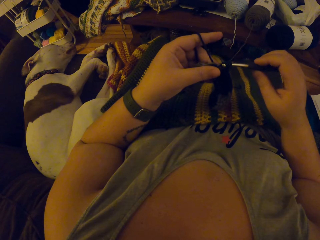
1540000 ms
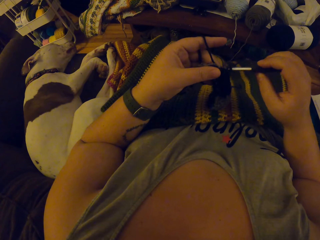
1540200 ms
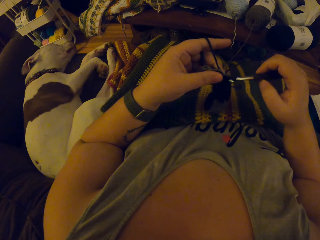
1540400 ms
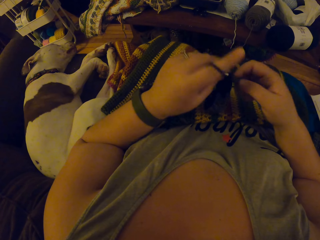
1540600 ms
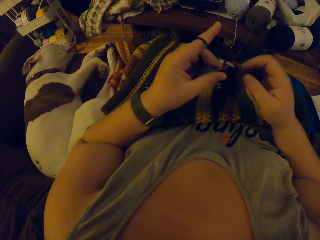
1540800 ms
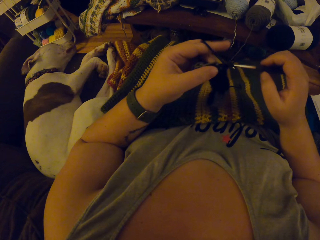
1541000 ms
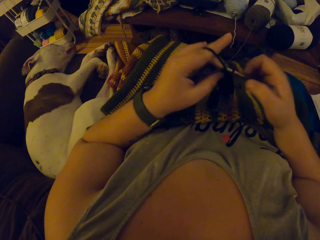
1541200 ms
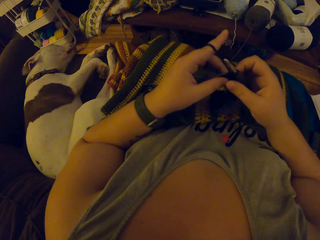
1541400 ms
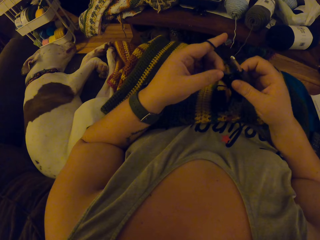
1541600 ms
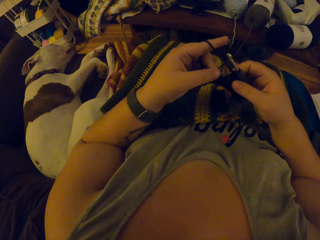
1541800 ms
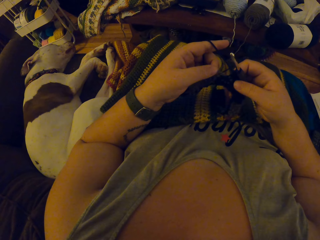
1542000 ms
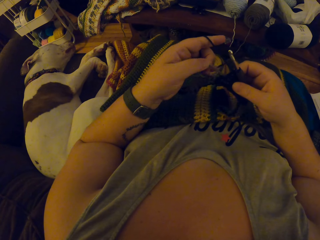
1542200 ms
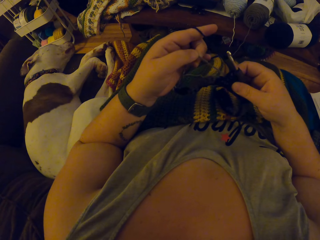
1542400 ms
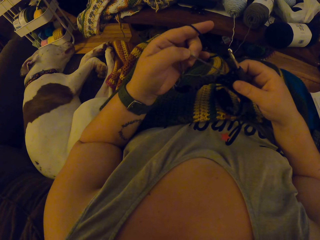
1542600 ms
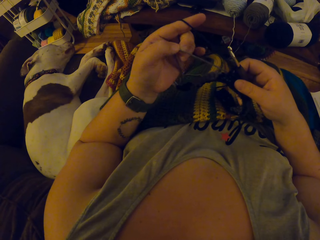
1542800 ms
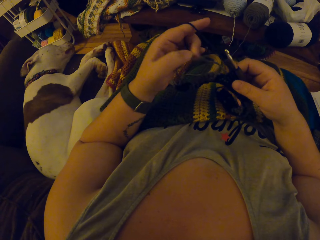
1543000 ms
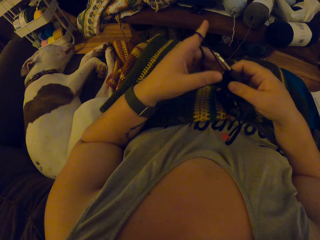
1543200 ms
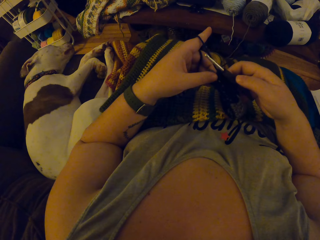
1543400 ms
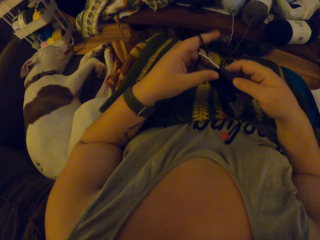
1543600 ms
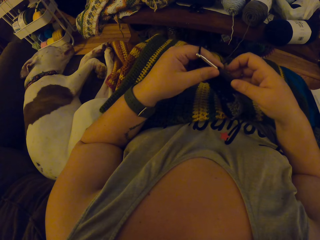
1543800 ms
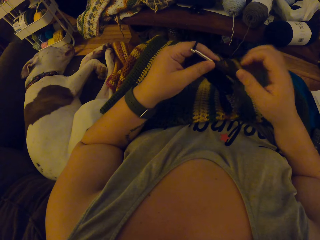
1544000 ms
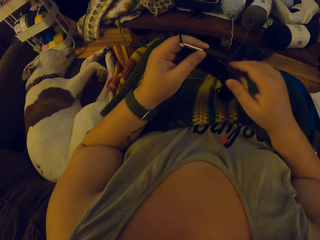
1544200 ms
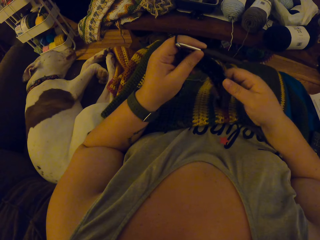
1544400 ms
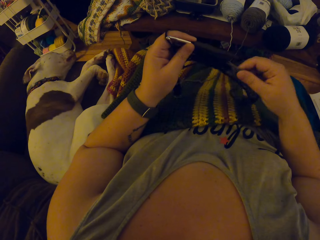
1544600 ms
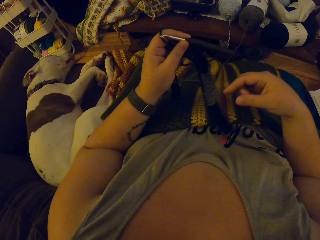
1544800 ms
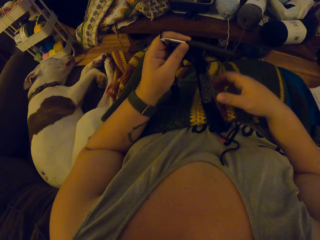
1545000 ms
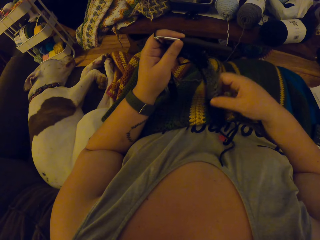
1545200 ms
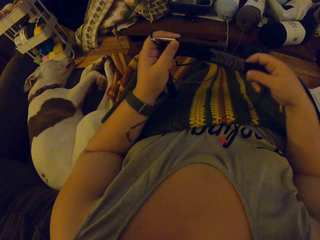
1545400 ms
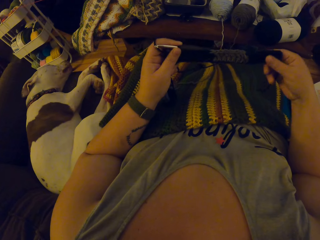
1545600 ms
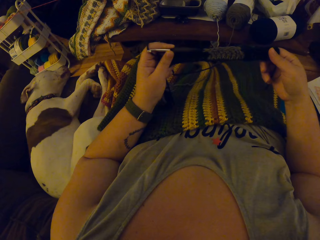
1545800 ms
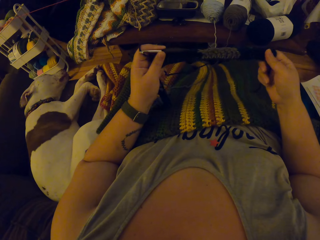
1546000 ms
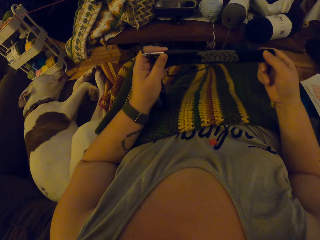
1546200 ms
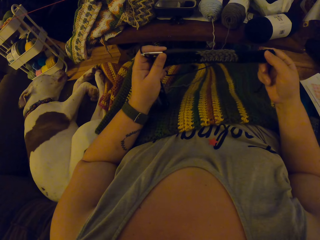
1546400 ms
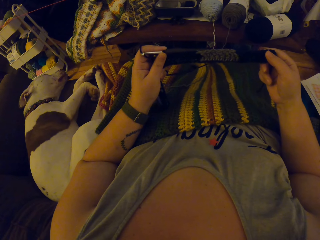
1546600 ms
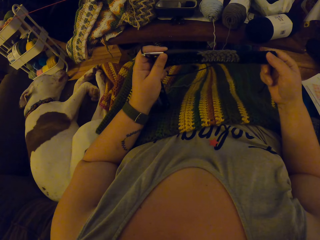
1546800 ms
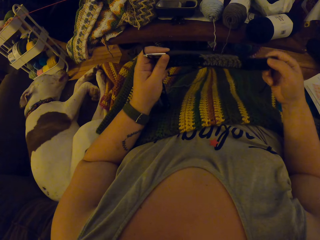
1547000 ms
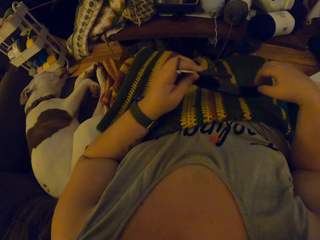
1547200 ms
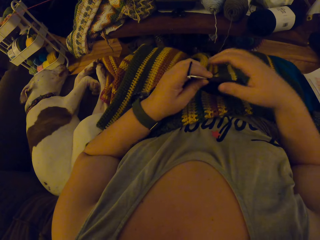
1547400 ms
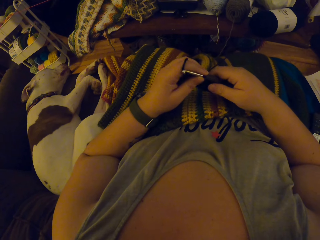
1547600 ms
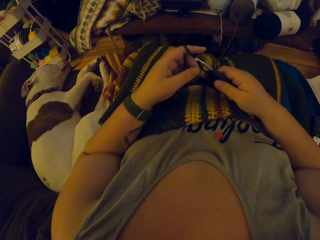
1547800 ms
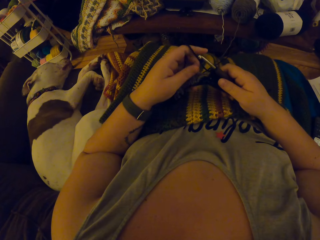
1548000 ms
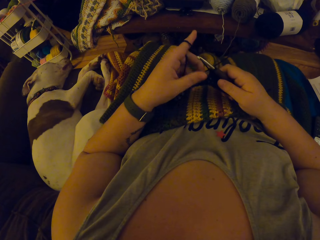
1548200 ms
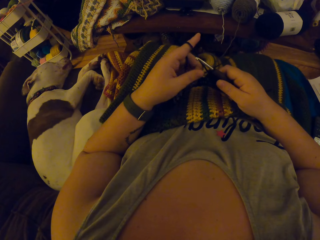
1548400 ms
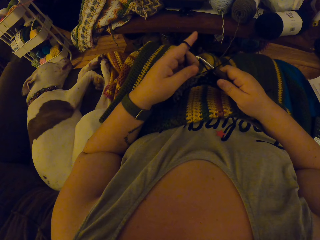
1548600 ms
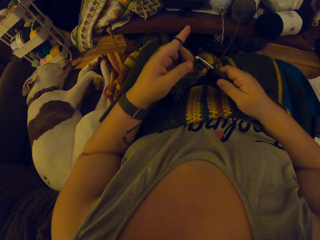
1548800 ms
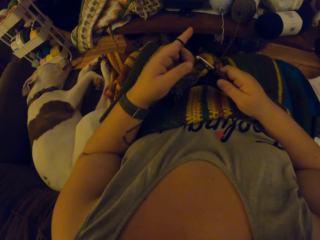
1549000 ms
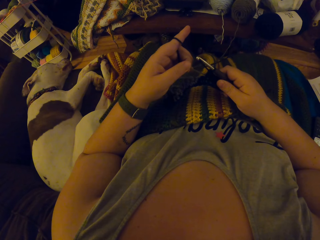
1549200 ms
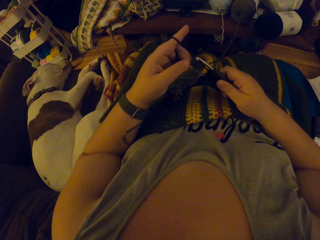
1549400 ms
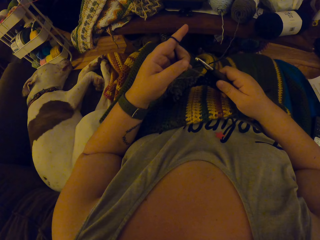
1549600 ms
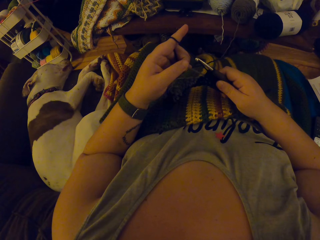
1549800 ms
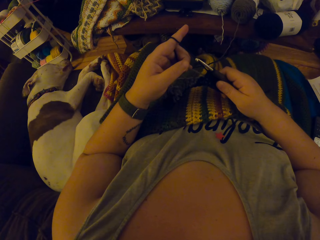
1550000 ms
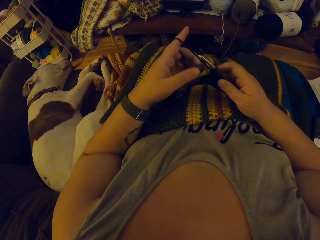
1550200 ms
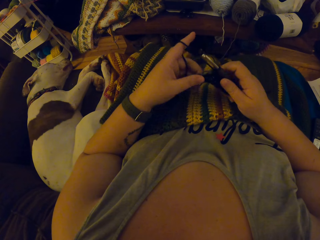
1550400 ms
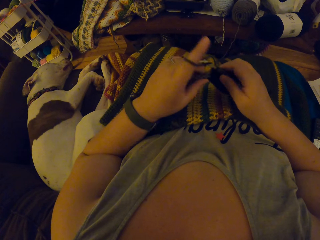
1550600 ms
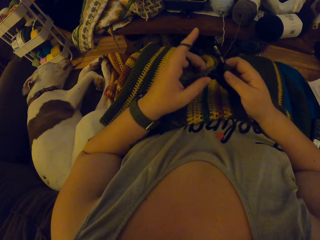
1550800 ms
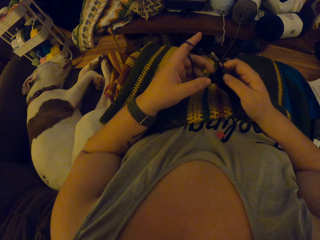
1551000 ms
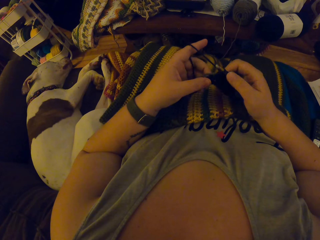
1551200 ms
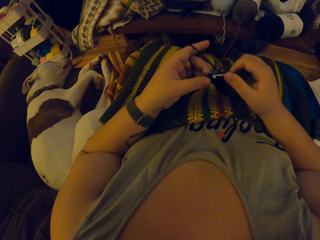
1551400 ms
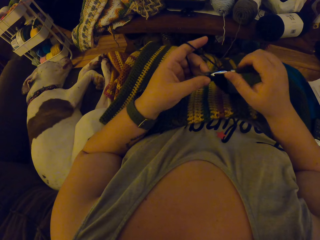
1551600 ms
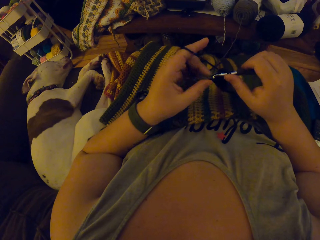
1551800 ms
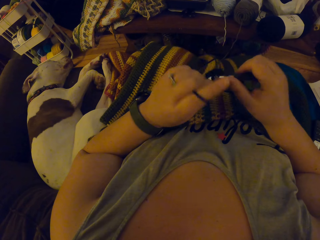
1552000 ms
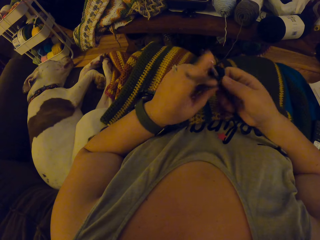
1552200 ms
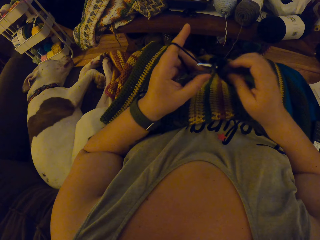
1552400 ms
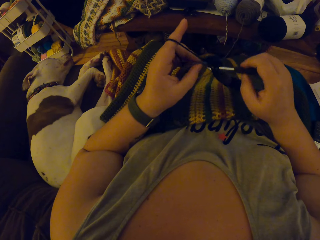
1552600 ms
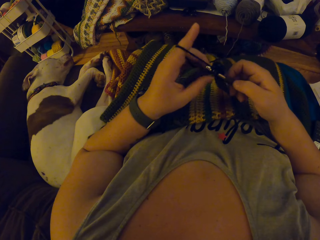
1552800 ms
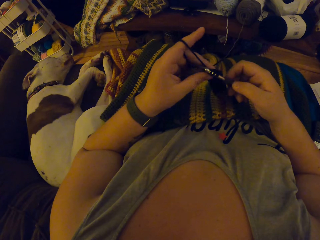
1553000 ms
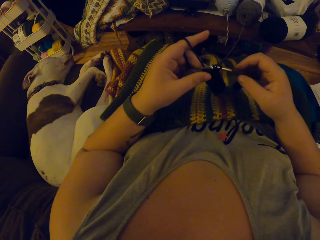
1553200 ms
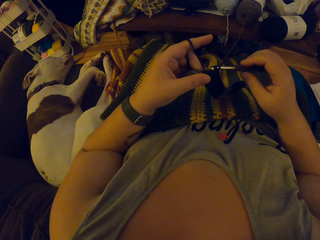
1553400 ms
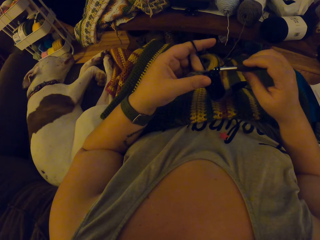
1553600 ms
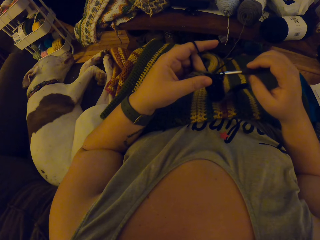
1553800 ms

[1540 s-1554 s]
The camera wearer stops knitting the fabric. They adjust the yarn. They adjust the placement of the fabric. They check the stitch. They adjust the yarn. They knit the fabric.

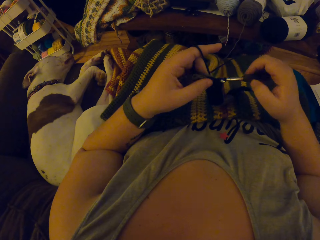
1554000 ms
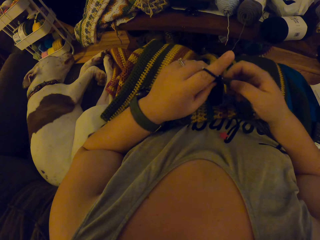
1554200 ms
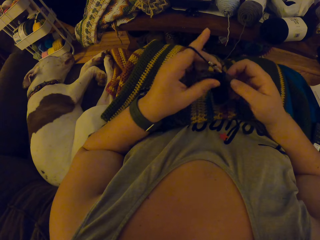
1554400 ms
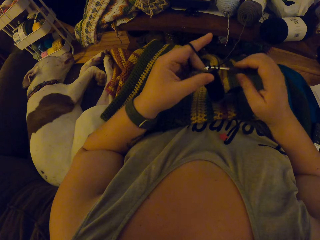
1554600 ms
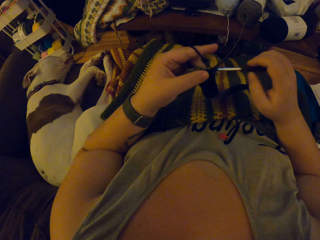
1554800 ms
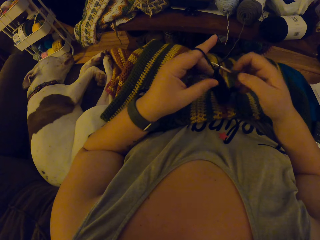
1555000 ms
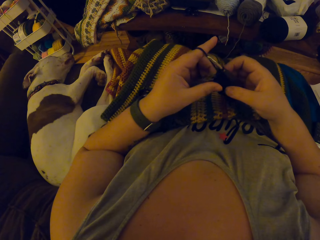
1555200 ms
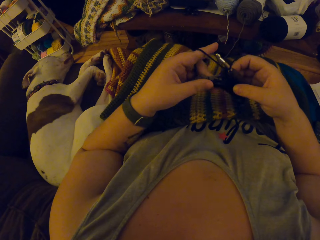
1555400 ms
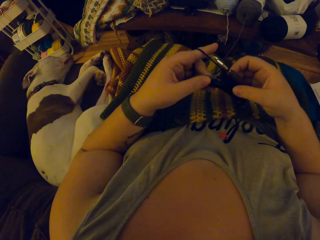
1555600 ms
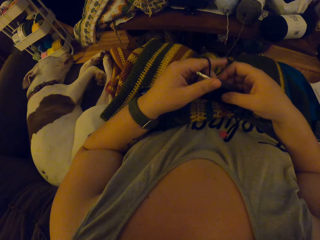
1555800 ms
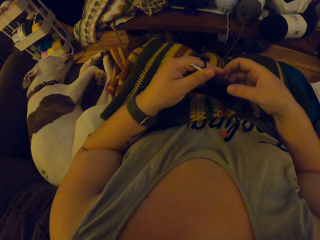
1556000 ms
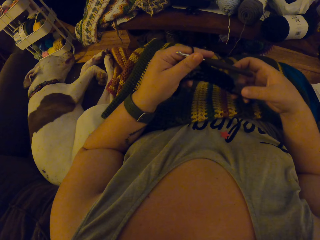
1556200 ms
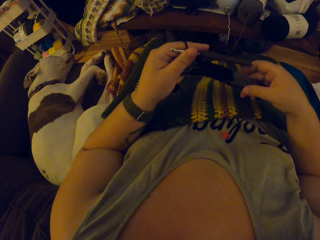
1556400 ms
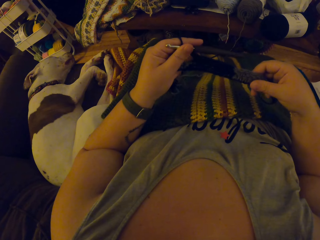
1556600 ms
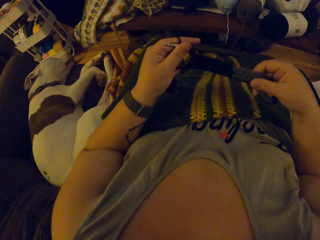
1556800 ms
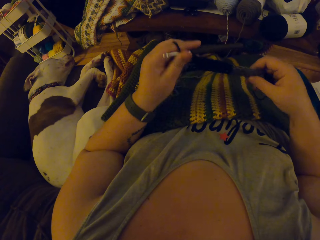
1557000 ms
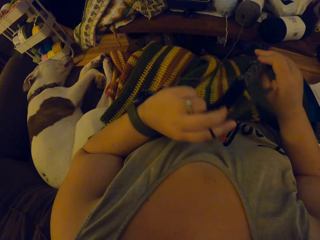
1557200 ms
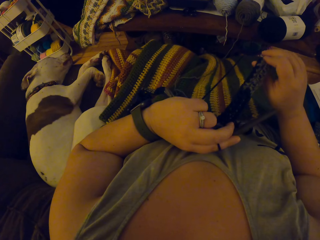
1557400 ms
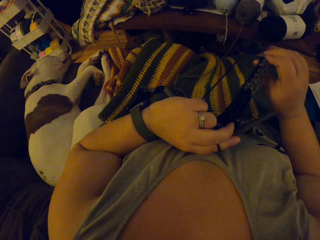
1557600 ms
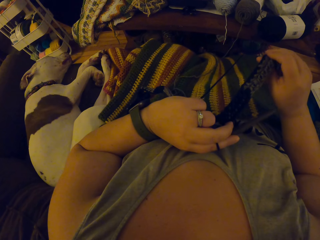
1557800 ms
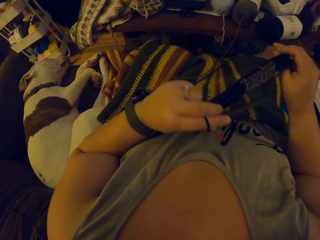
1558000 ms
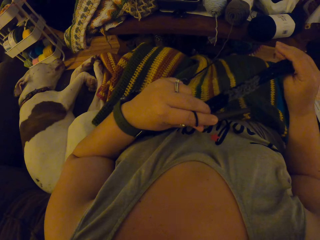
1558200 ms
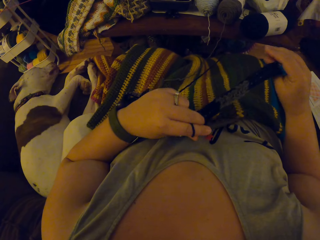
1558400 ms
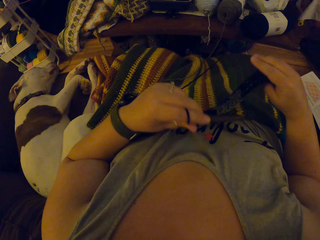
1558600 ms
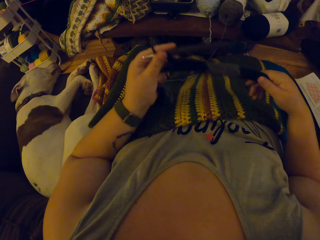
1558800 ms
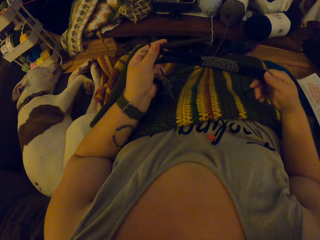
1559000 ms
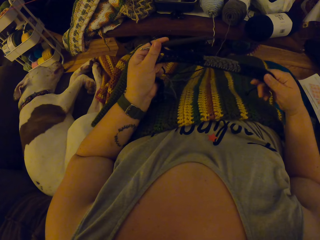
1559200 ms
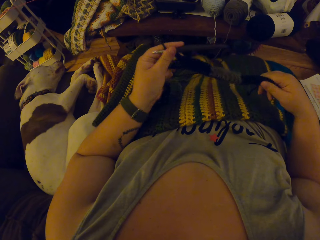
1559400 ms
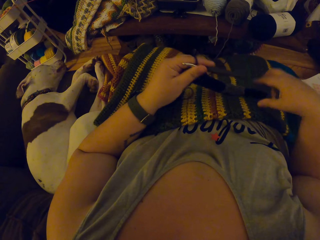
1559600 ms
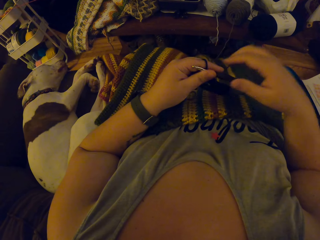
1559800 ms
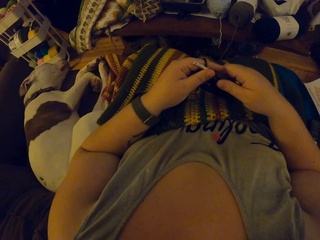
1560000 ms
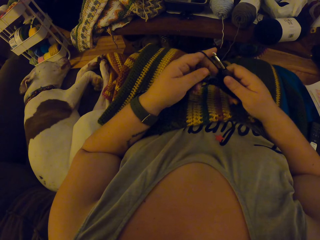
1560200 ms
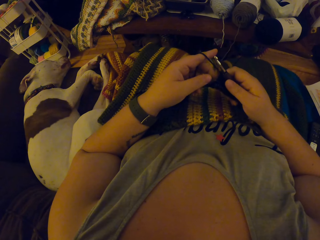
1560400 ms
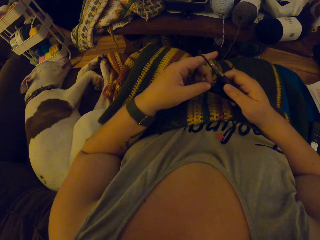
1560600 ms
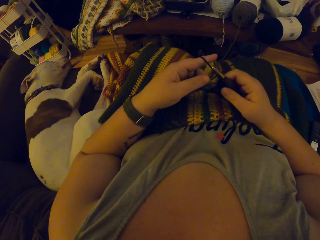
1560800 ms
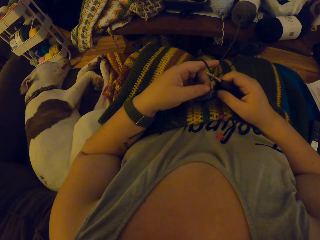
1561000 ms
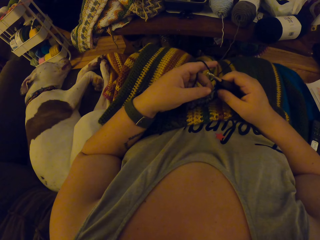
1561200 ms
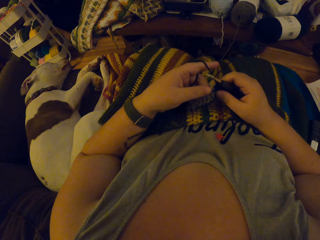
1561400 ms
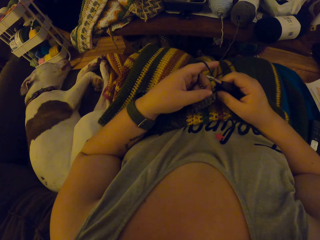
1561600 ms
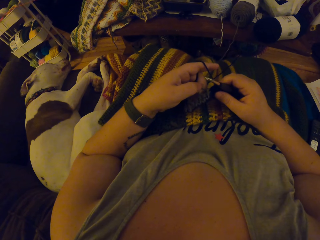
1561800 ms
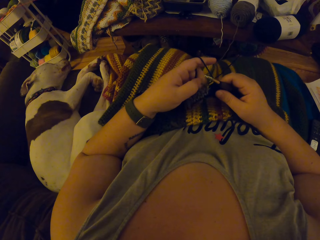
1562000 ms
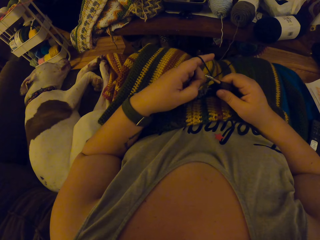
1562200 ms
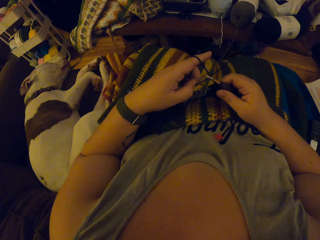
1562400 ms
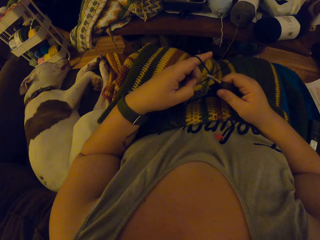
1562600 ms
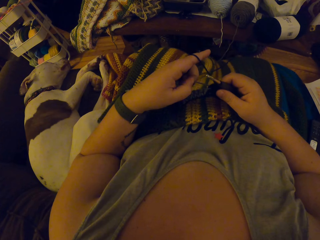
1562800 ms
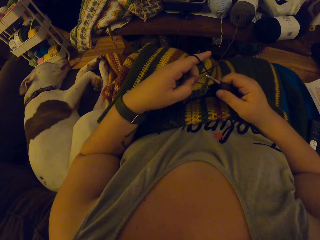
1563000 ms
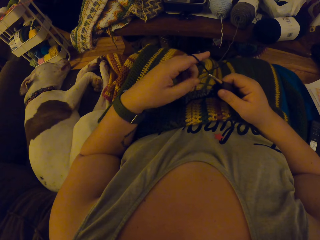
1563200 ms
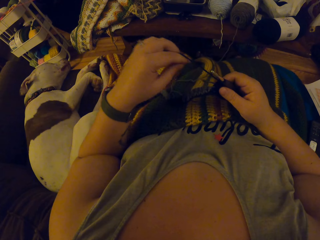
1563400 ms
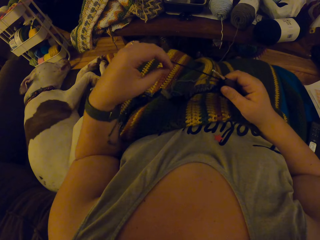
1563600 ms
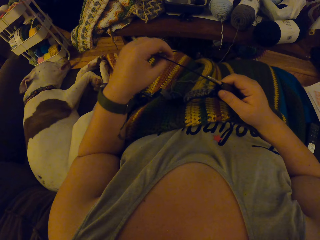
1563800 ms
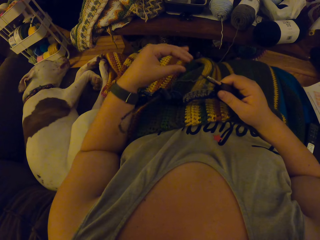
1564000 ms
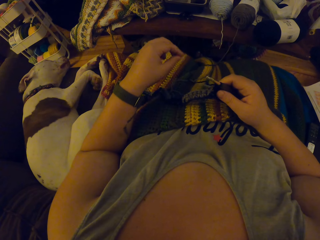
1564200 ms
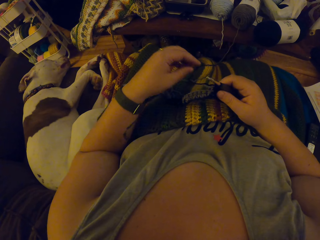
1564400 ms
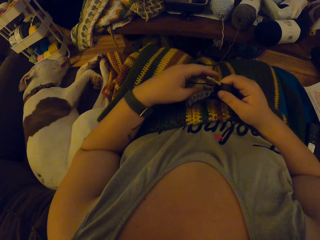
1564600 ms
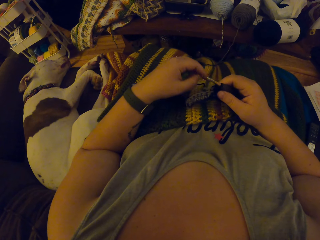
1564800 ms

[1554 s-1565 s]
The camera wearer stops knitting the fabric. They adjust the placement of the fabric. They check the stitch. They adjust the yarn.
